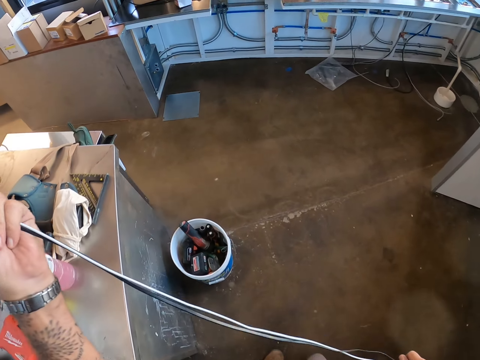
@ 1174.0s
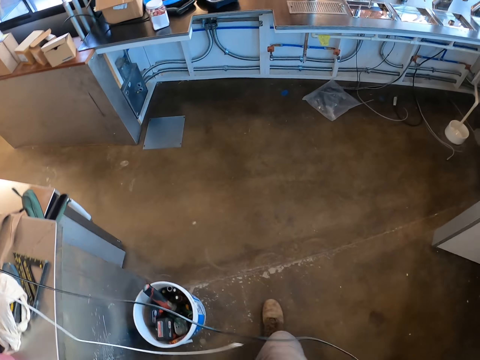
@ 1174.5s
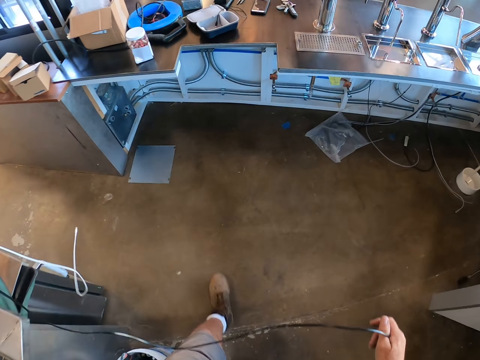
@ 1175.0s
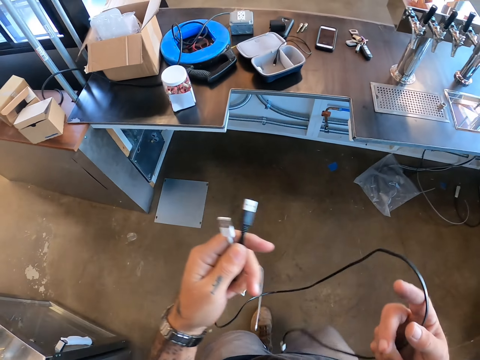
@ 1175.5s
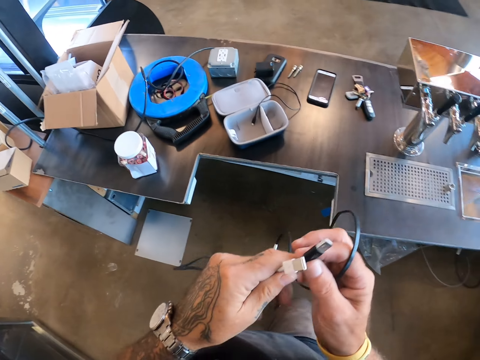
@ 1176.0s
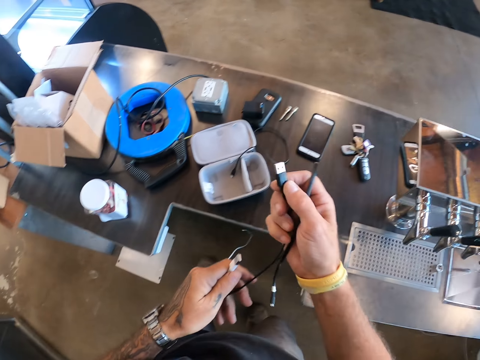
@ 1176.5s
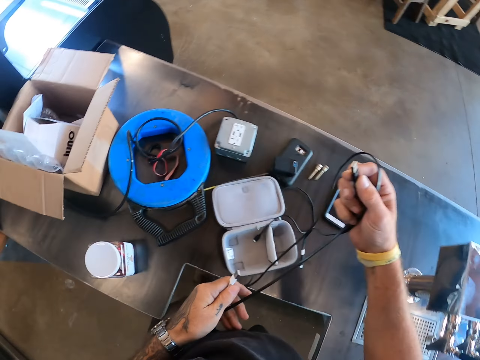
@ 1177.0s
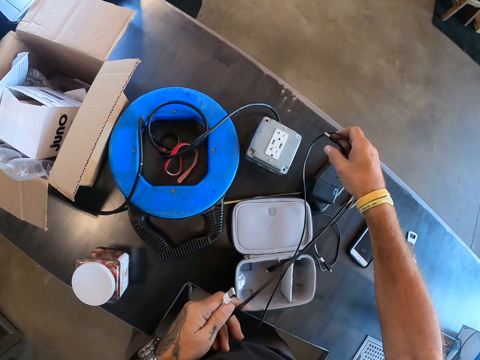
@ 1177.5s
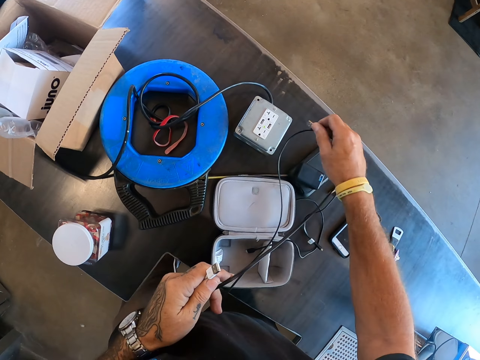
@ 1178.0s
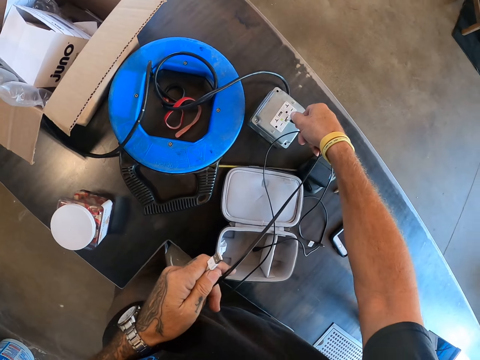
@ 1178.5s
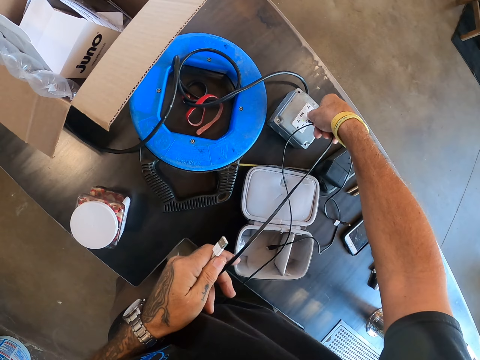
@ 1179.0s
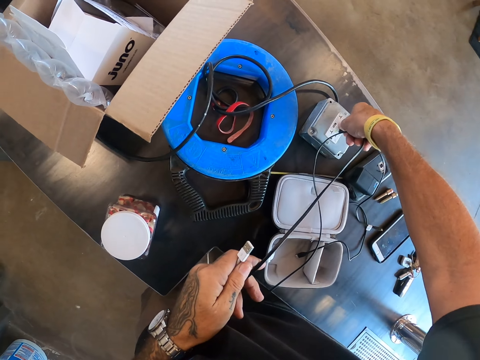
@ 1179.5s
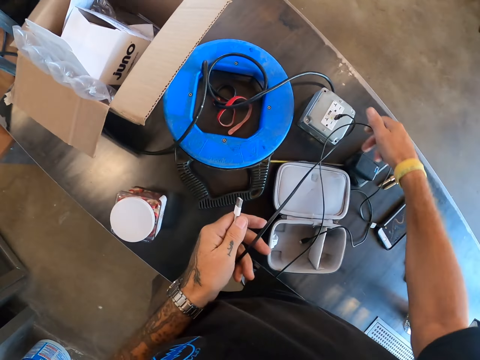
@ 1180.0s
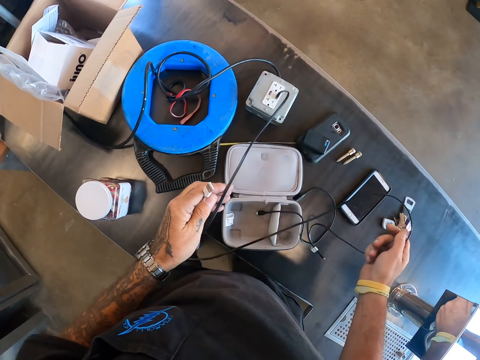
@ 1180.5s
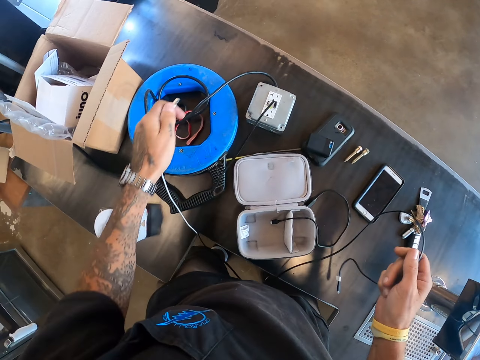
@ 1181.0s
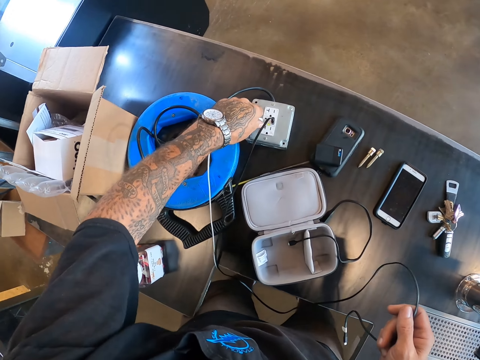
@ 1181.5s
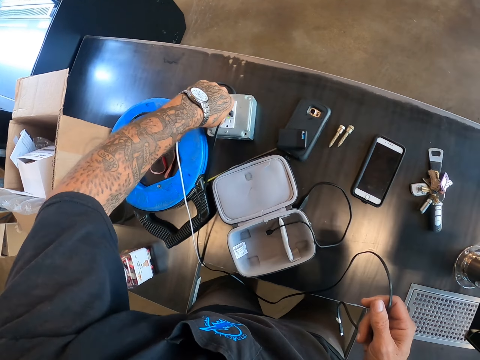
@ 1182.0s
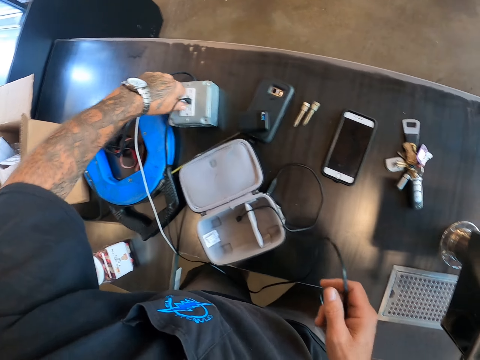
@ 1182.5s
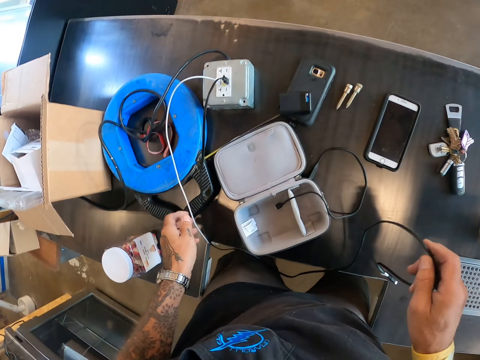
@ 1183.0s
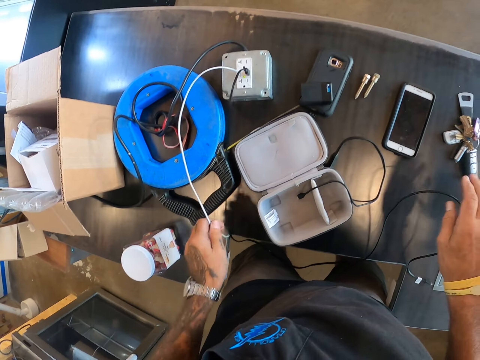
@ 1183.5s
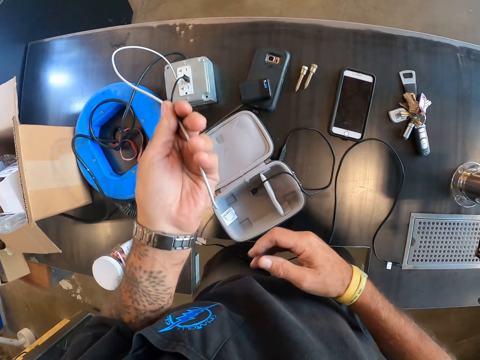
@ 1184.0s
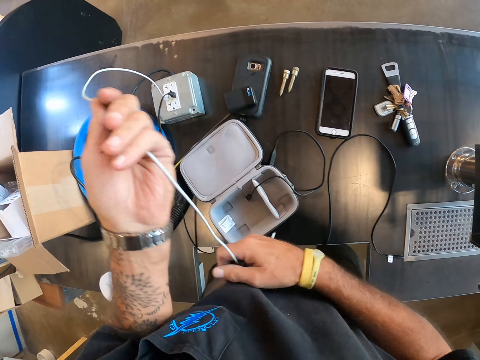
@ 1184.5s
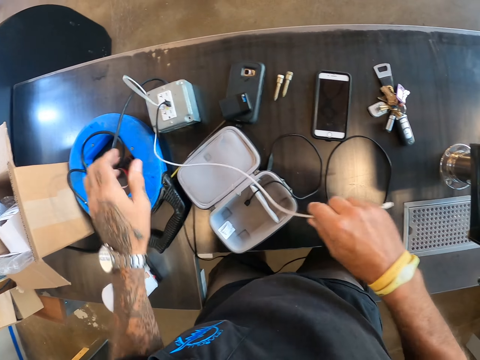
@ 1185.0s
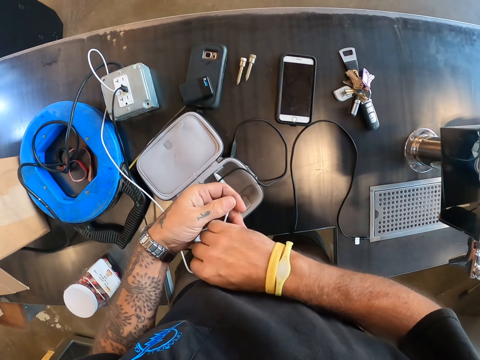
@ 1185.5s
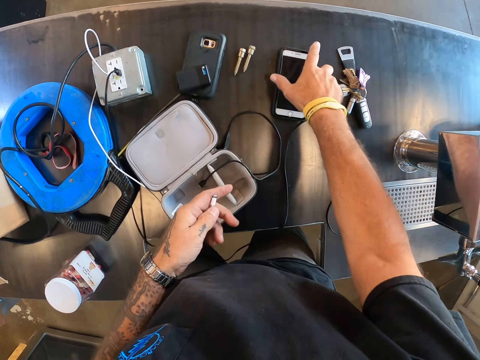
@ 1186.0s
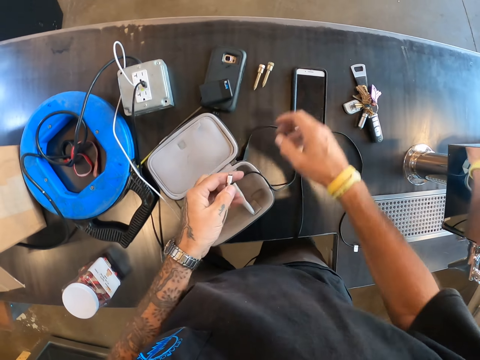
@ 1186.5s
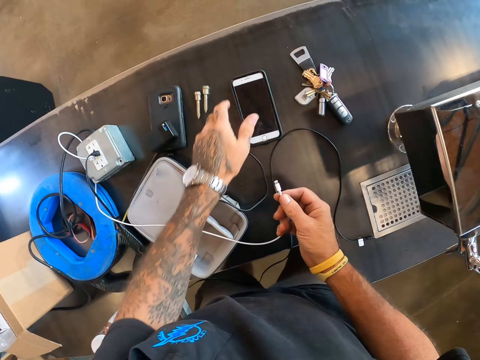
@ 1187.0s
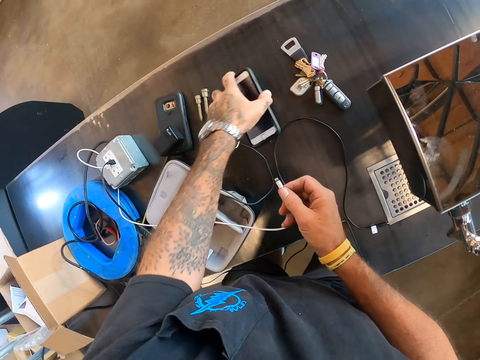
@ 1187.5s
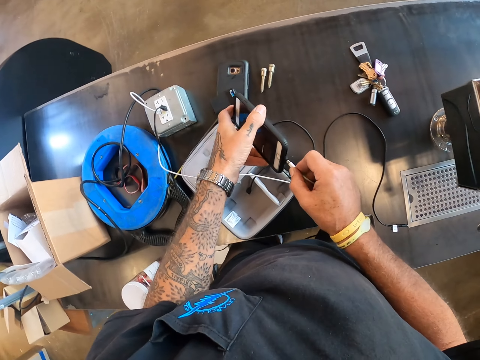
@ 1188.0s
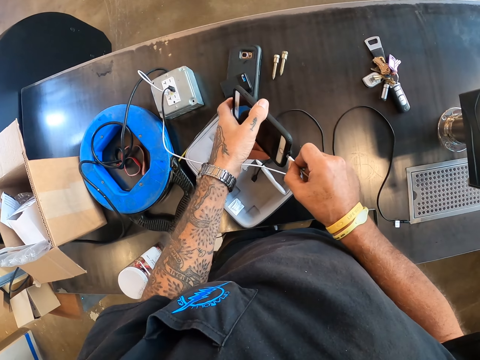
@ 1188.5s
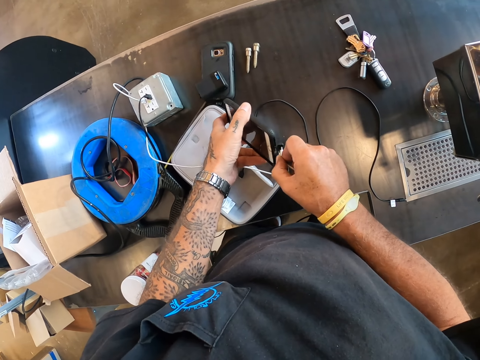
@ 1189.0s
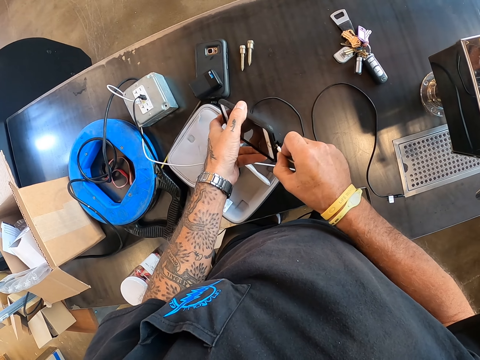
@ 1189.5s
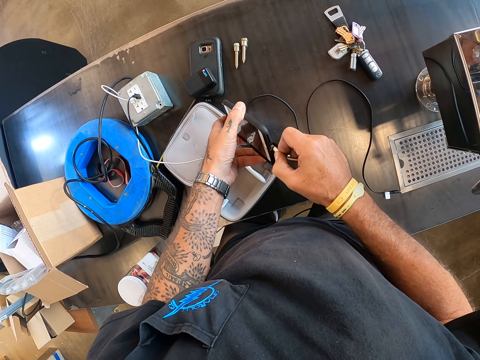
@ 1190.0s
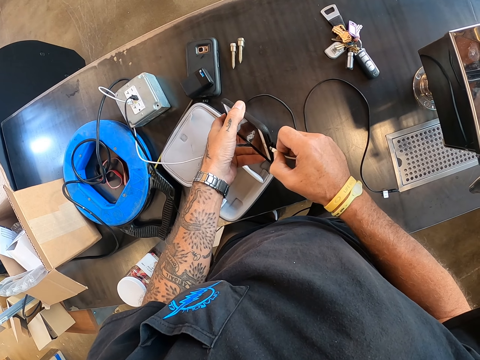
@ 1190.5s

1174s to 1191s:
The camera wearer stretches the cables. They plug the cable into the socket. They hold the cables. They touch the phone. They pick up the phone. They plug in the cable.

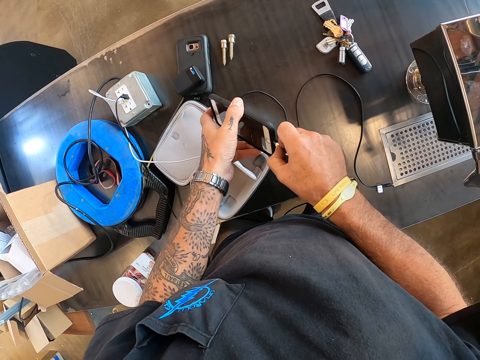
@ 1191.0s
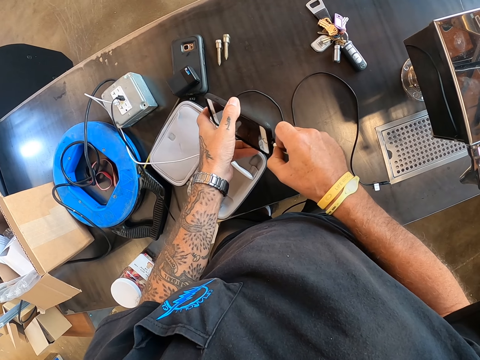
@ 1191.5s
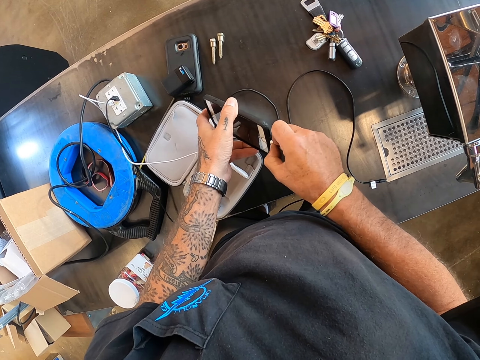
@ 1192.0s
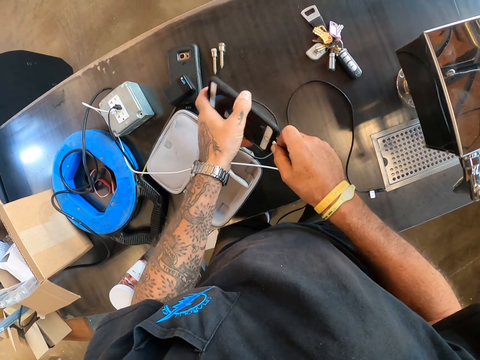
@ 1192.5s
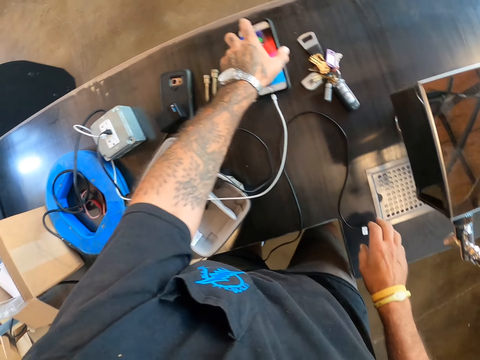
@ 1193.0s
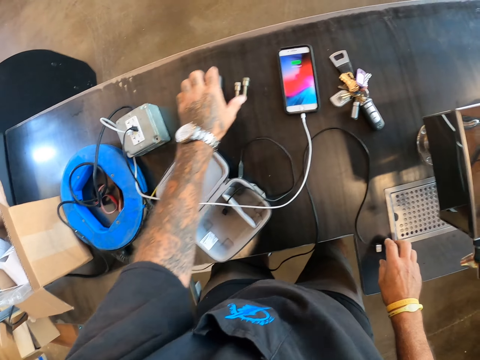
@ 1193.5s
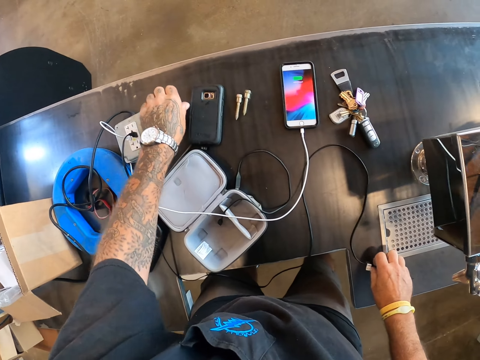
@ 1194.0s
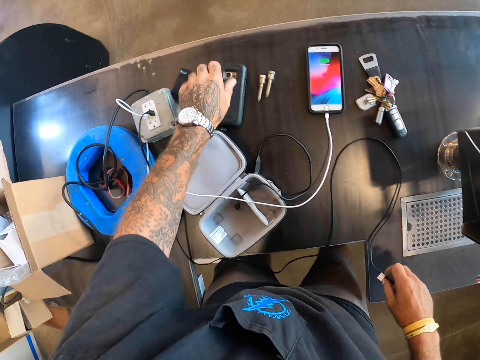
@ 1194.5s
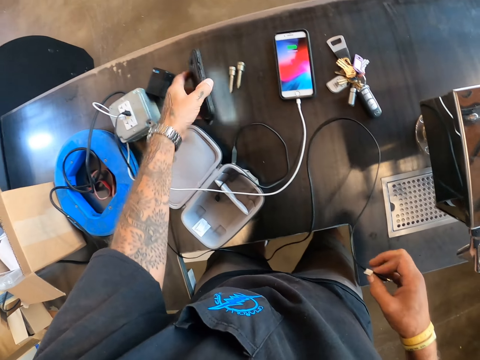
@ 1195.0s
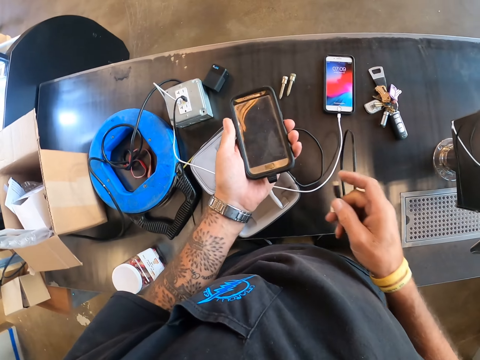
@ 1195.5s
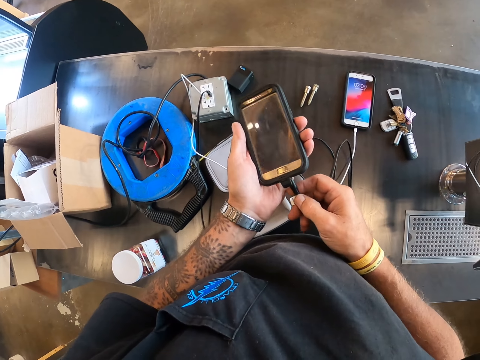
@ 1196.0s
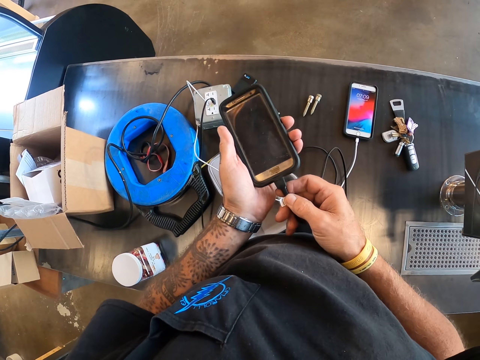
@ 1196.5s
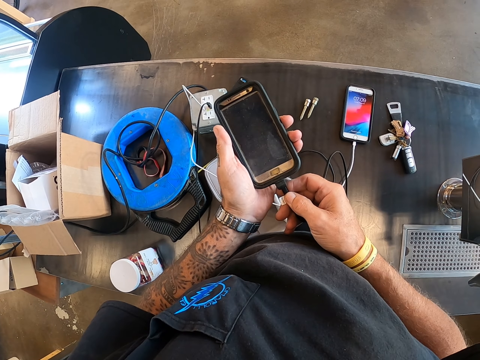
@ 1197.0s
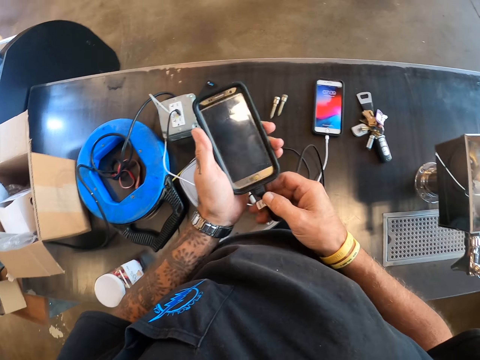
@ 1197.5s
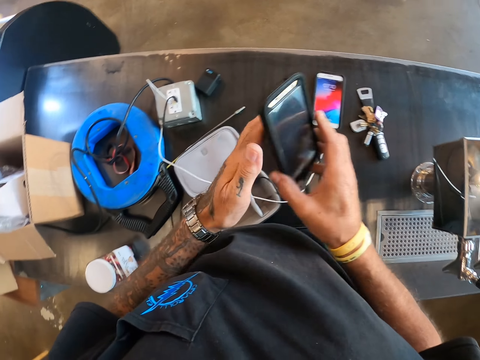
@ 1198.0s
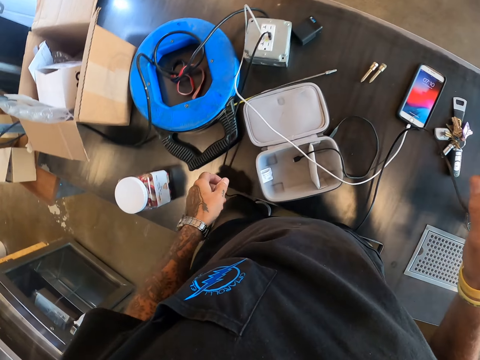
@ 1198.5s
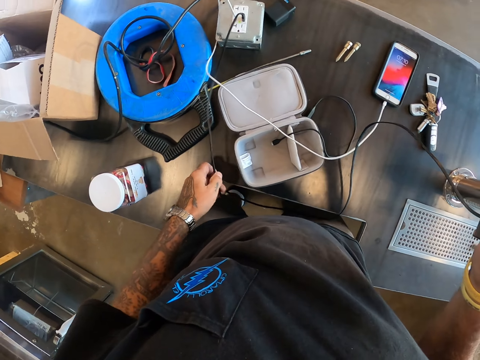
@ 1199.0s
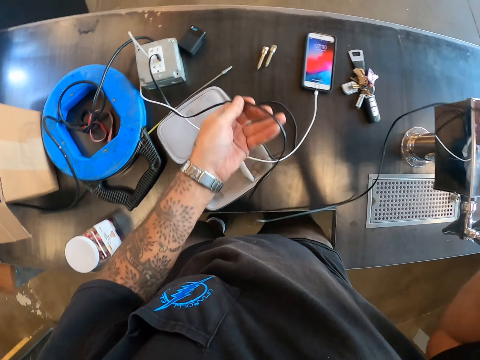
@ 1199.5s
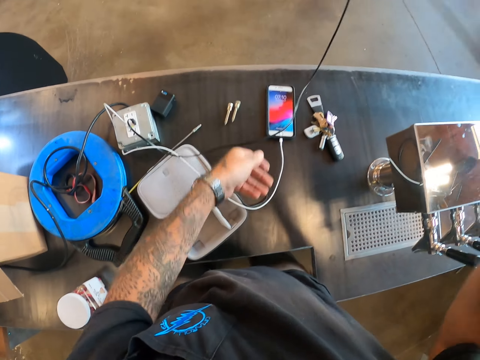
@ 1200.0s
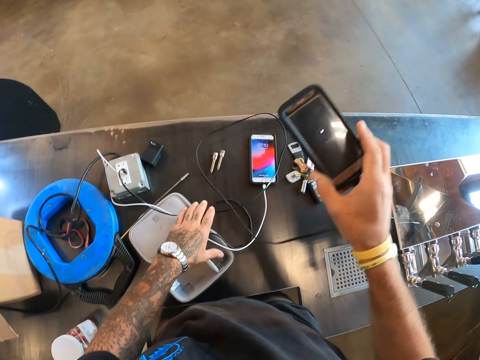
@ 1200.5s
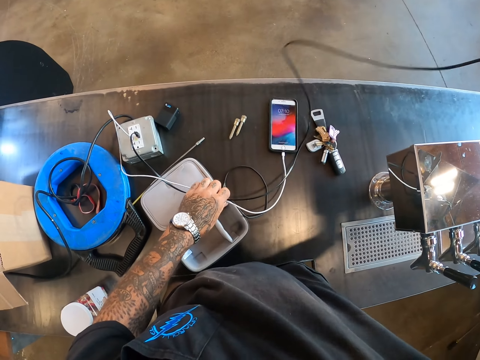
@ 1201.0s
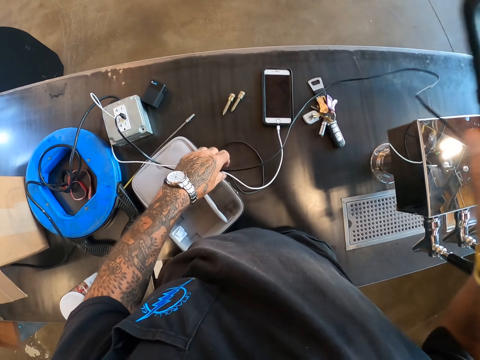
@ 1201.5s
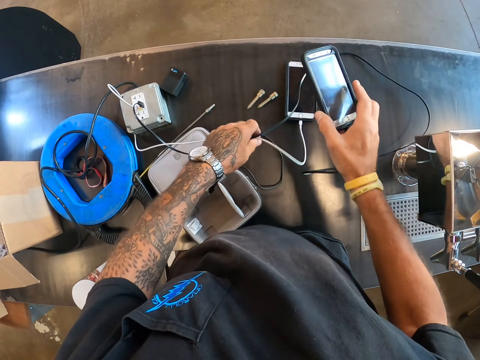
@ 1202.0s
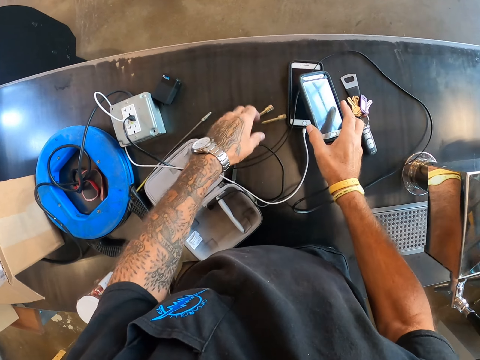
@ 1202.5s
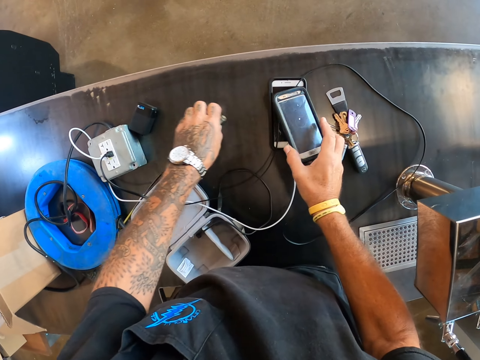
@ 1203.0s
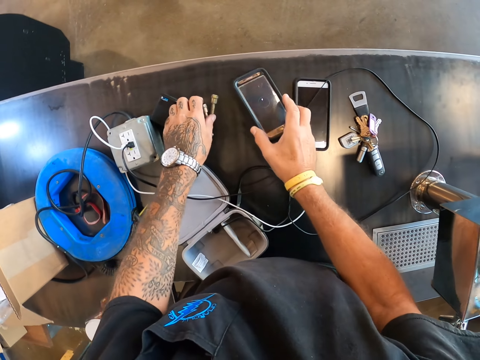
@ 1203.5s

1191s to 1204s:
The camera wearer puts the phone on the counter top. They move something. They pick up another phone. They plug in the cable. They hold up the phone. They put the phone on the counter top.
